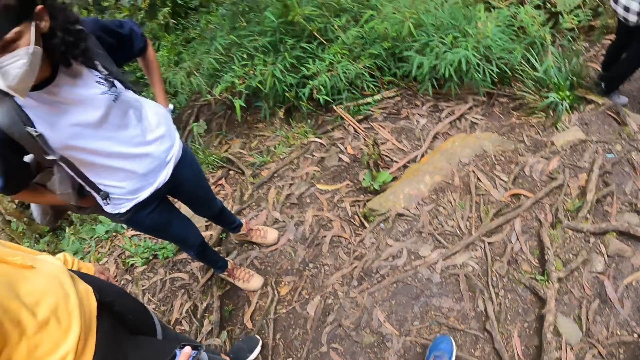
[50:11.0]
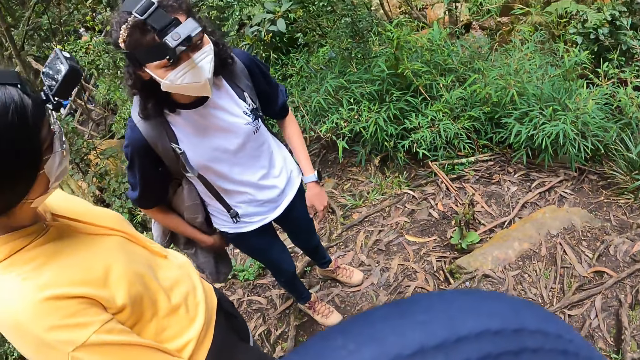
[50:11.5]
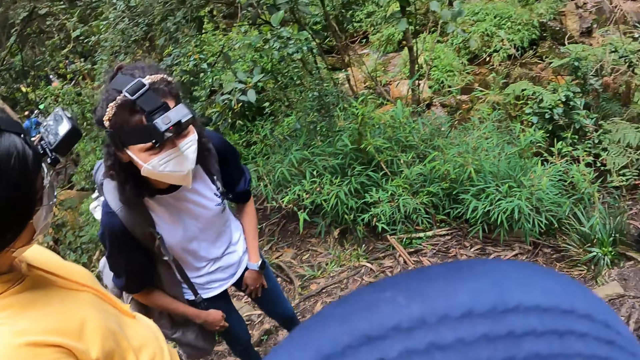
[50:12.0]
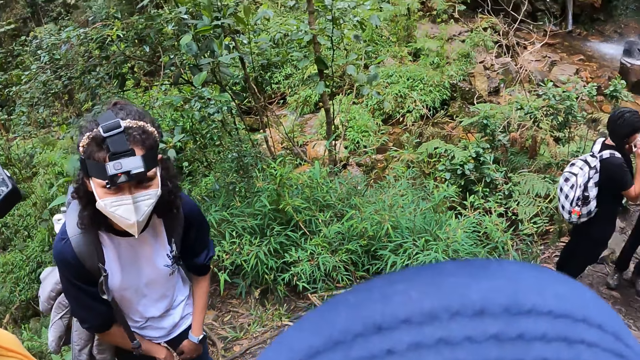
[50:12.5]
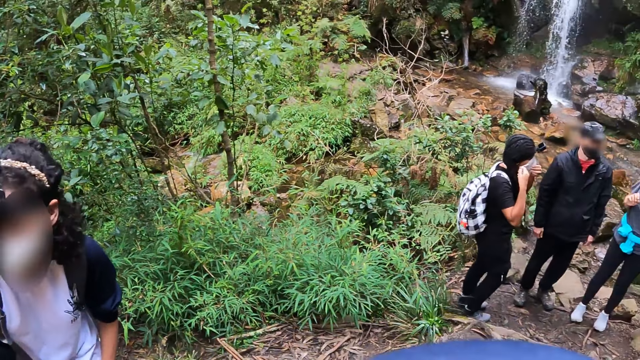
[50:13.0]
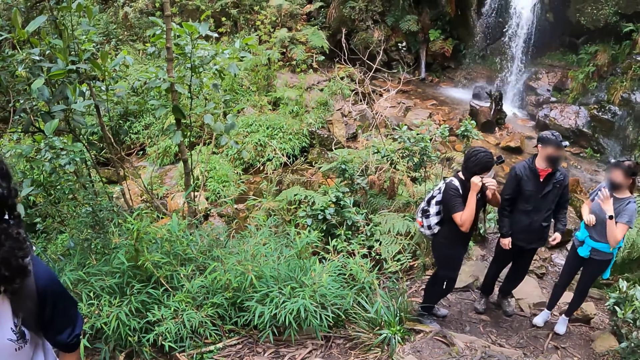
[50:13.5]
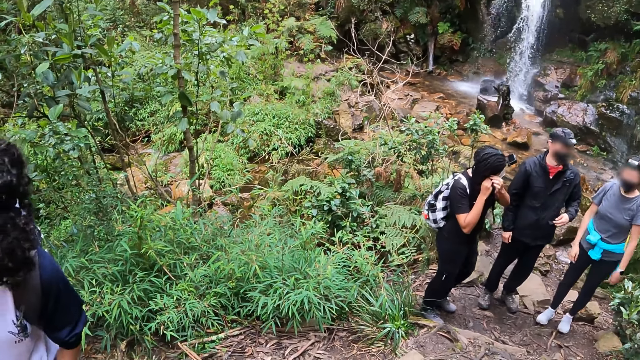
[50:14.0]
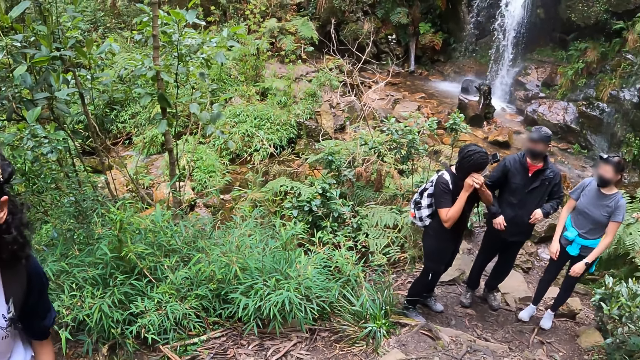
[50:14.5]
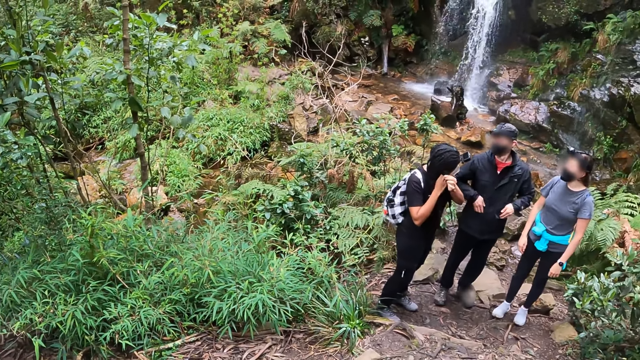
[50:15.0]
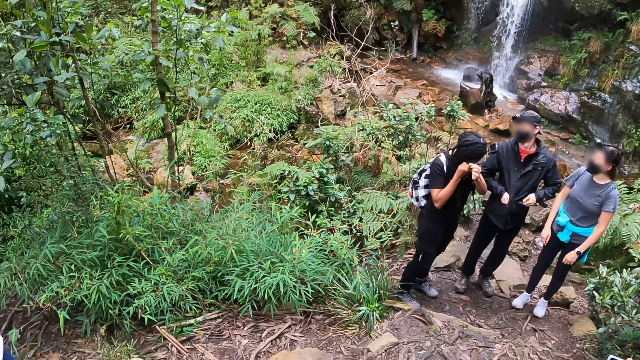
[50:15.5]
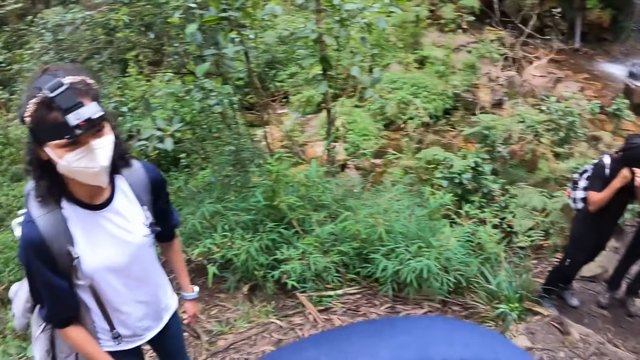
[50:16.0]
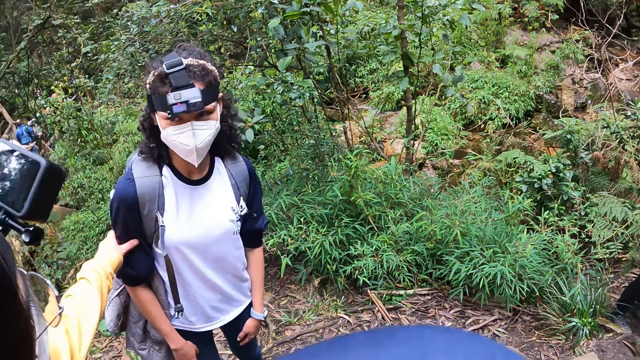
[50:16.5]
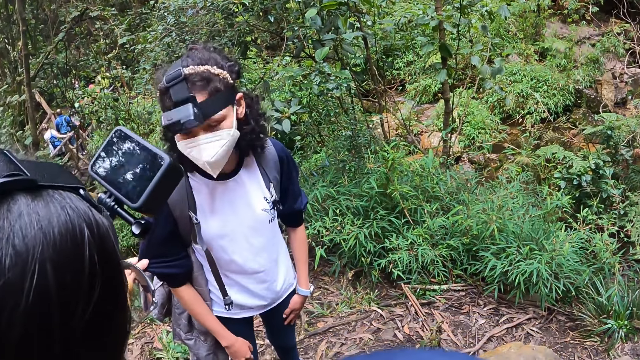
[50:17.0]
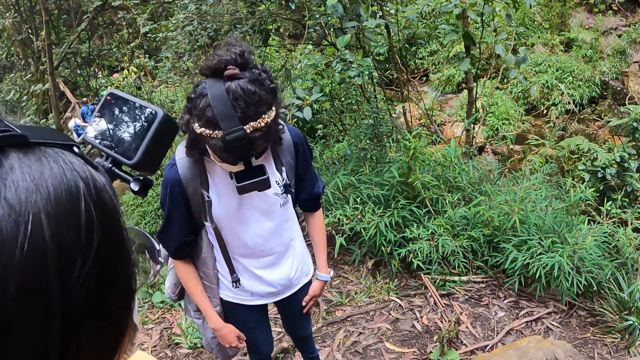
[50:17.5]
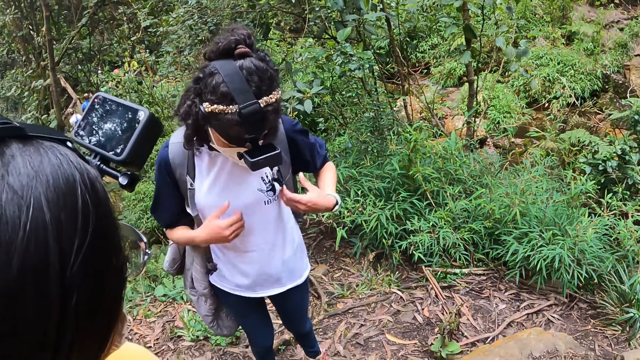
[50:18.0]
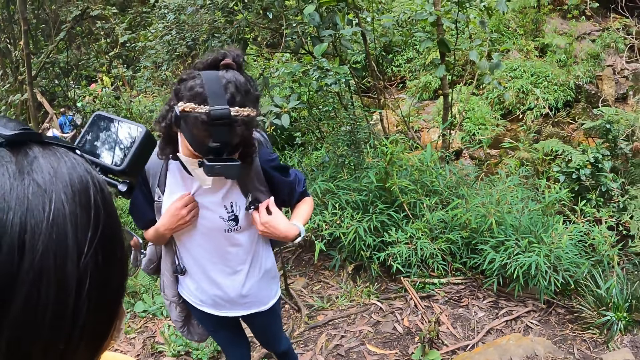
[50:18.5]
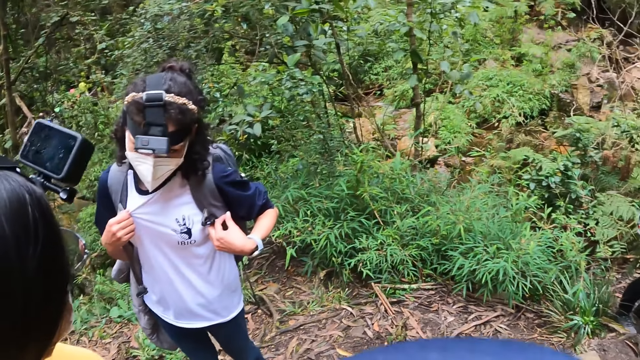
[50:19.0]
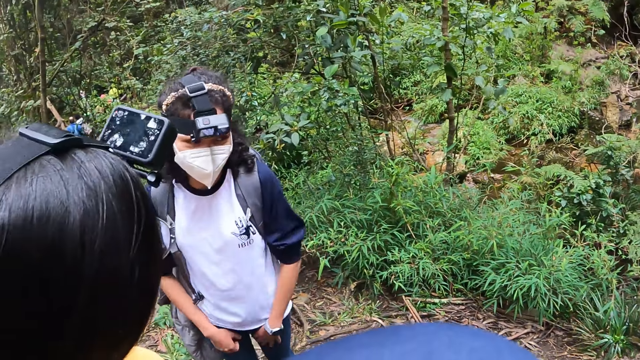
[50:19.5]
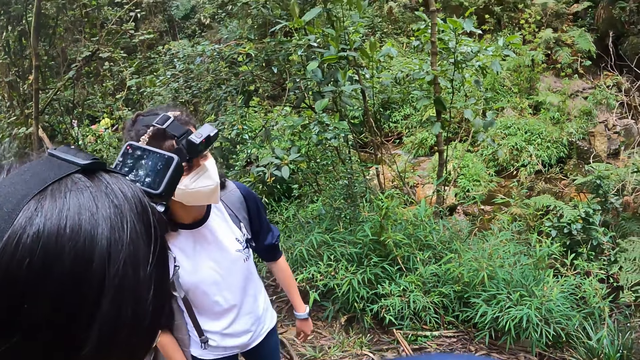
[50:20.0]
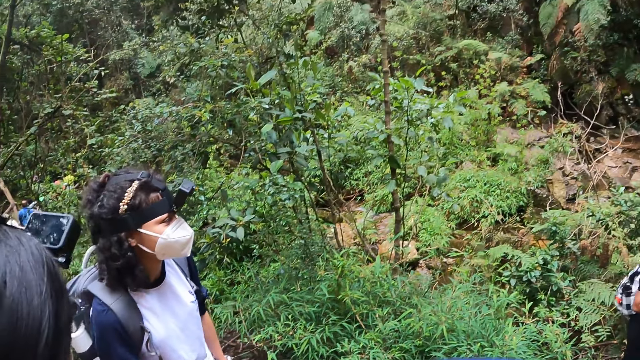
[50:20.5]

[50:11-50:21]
The woman adjusts an earring on her right ear with both hands. Another woman pulls at the shirt on a third woman's body with her right hand. The third woman pulls at the shirt on her body with both hands. A person talks to another person.

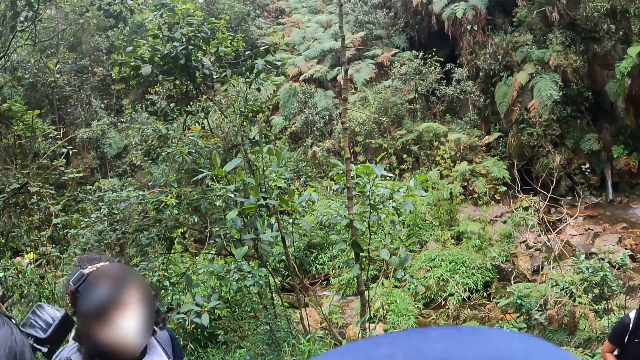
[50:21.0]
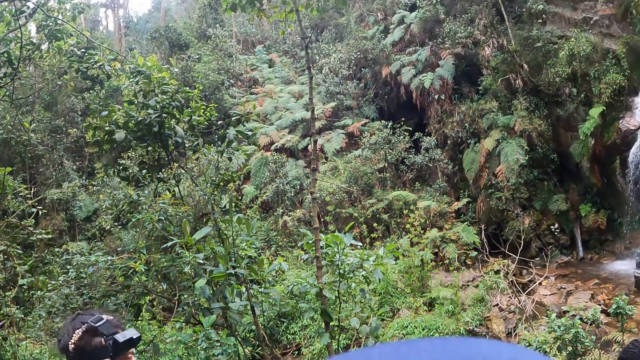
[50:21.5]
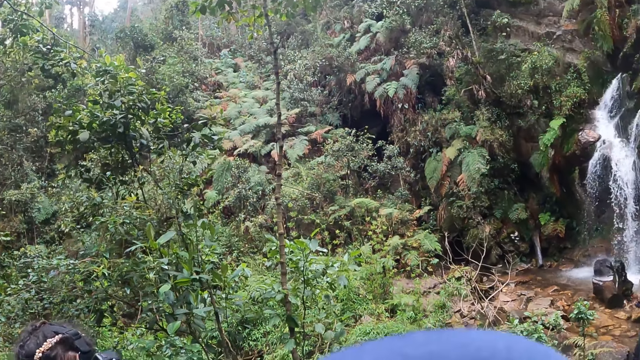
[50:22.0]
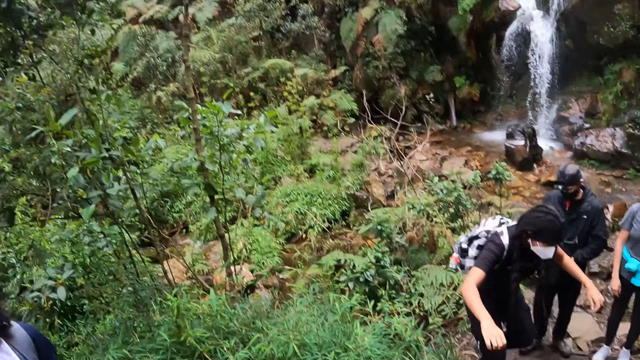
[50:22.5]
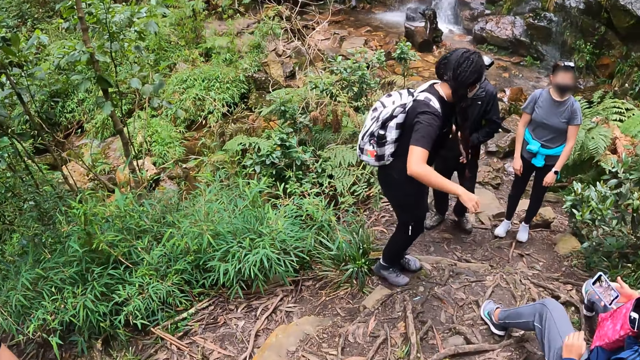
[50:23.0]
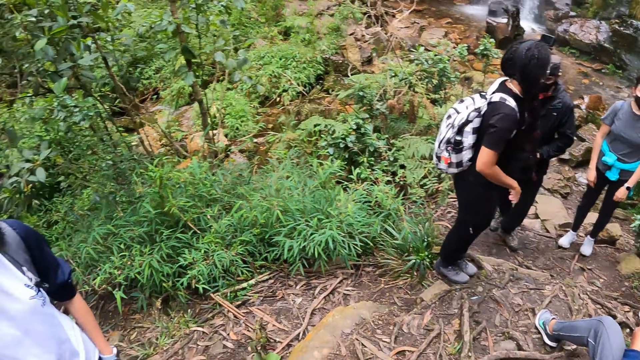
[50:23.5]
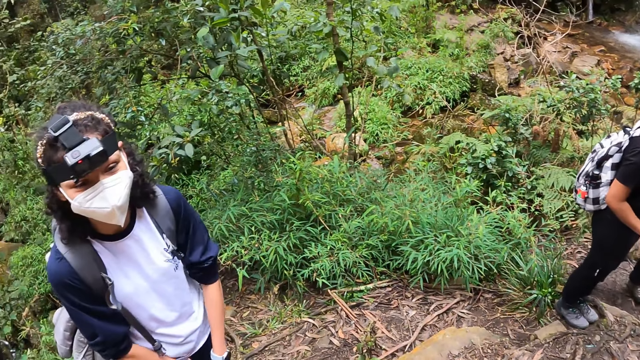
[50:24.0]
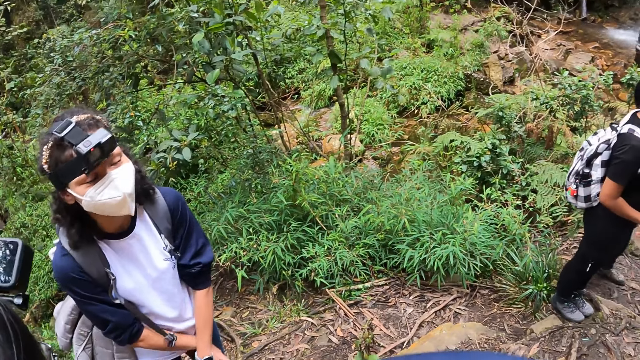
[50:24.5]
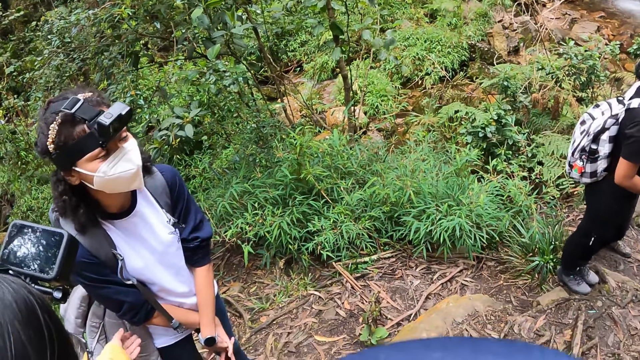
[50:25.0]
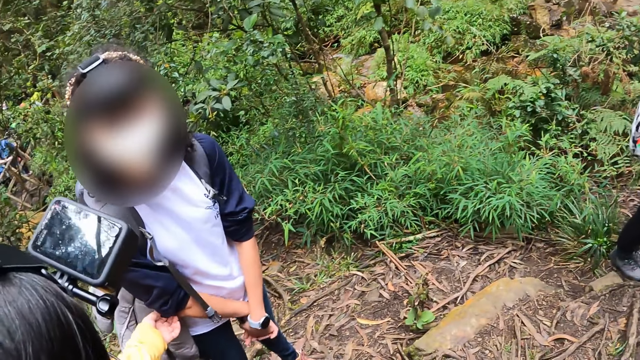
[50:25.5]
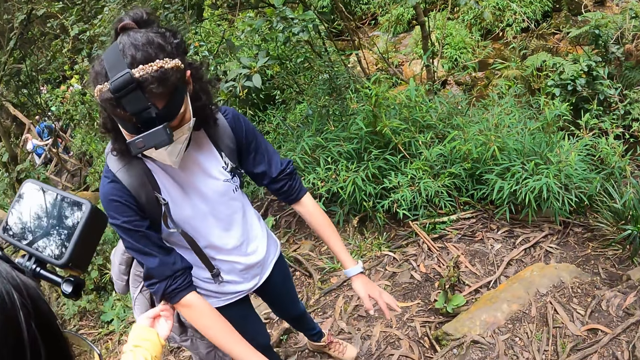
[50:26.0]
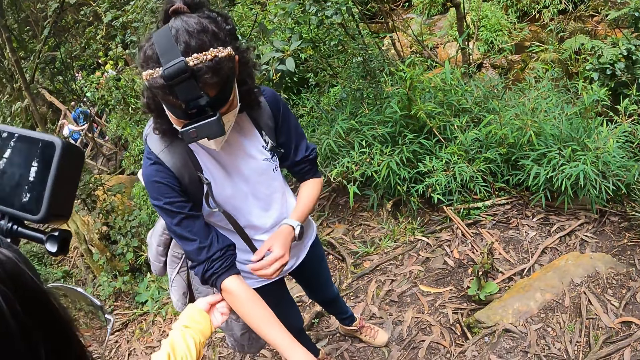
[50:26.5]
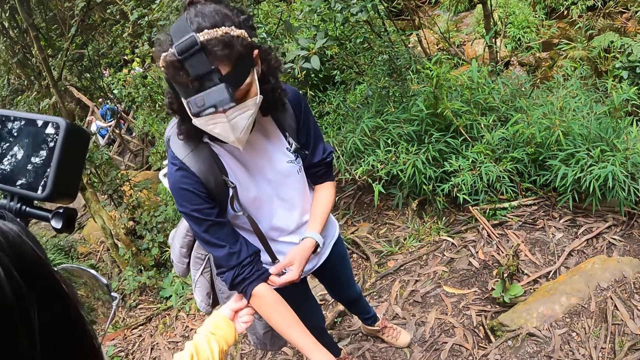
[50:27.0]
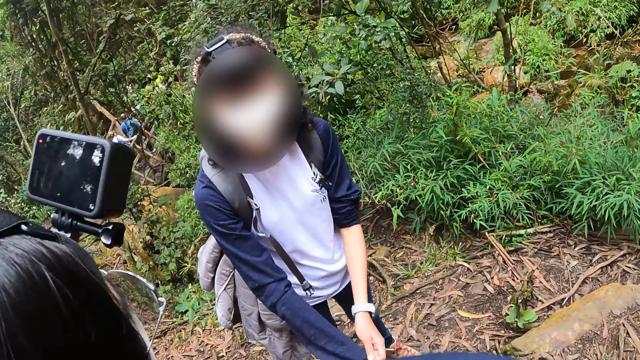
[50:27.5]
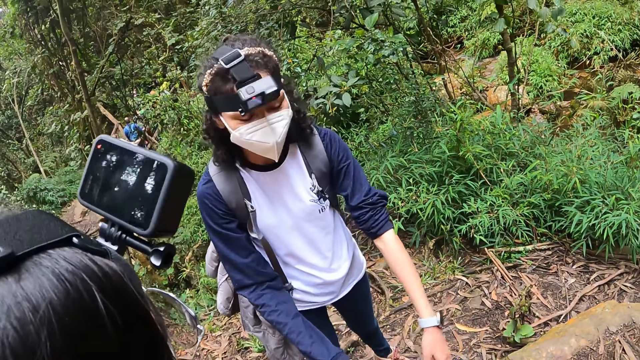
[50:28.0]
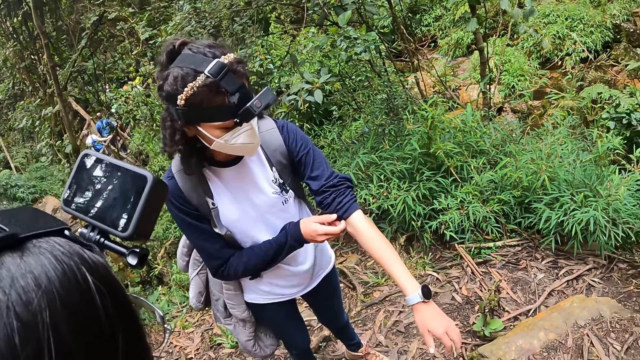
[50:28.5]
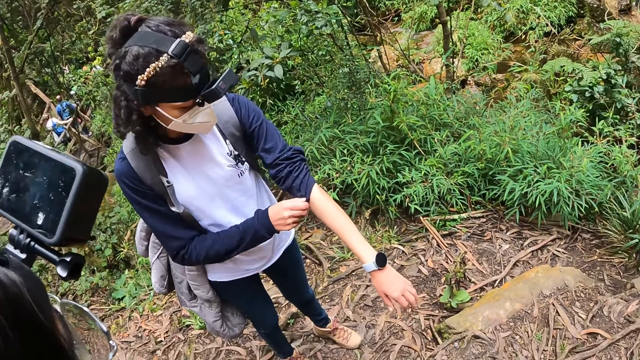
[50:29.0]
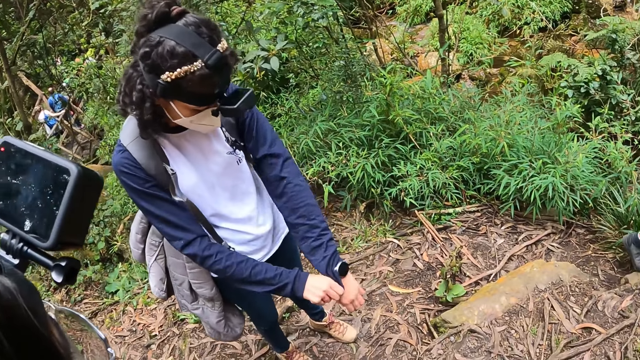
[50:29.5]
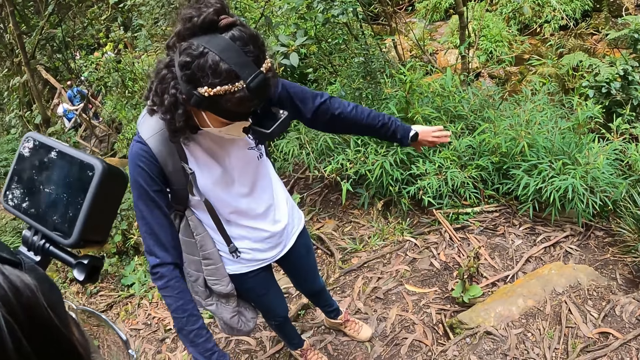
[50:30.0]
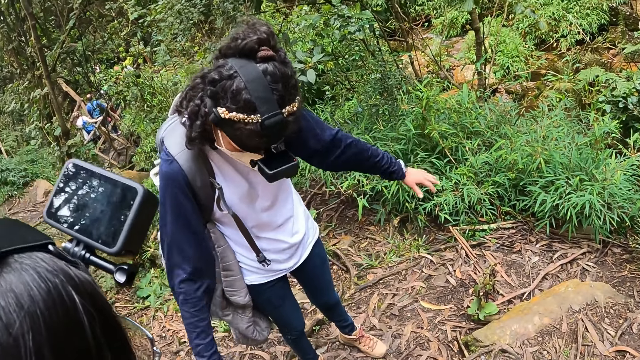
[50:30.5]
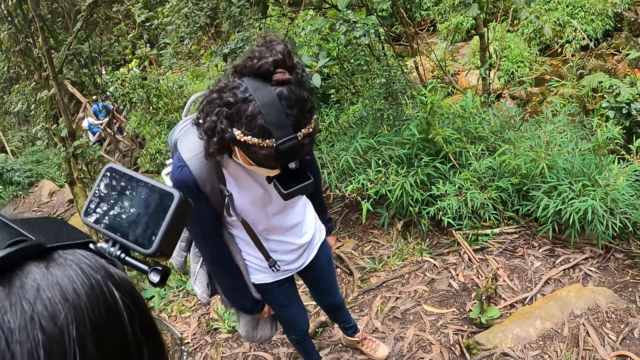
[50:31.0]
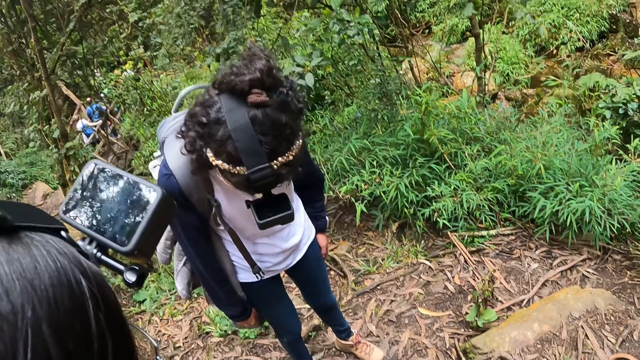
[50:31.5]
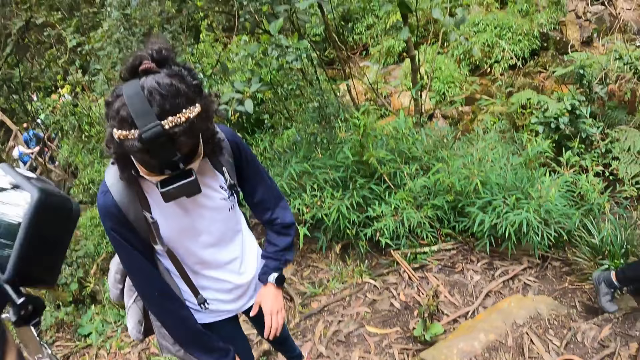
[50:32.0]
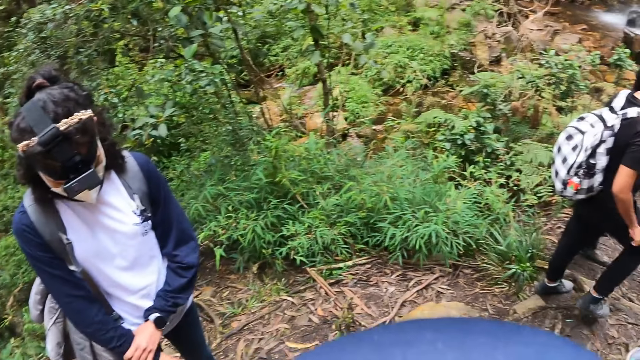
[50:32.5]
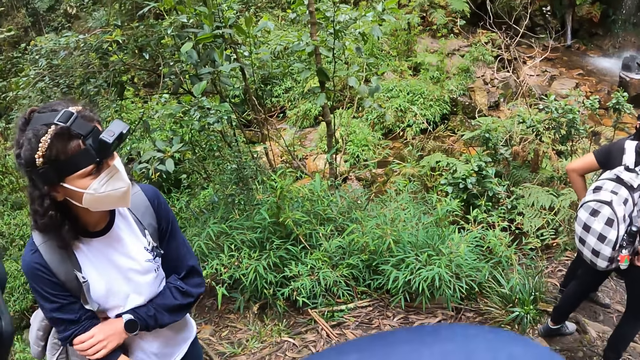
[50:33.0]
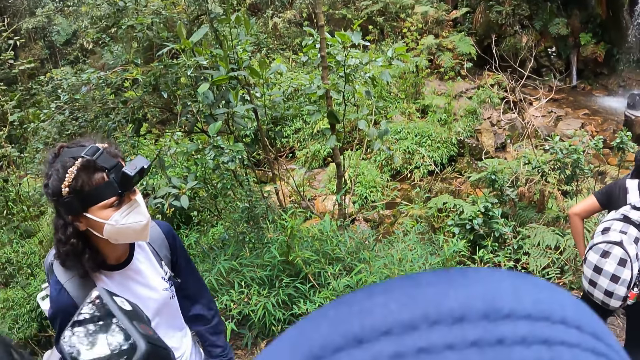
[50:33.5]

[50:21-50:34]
The camera wearer looks around. A woman pulls at the shirt on another woman's body with her left hand. A person talks to another person. The second woman drags the right sleeve of the shirt on her body down with her left hand, drags the left sleeve of the shirt on her body down with her right hand, and pulls the right sleeve of the shirt on her body up with her left hand.
